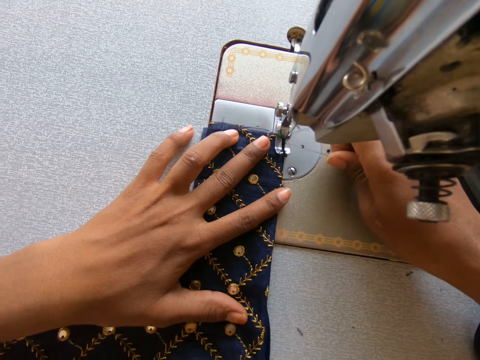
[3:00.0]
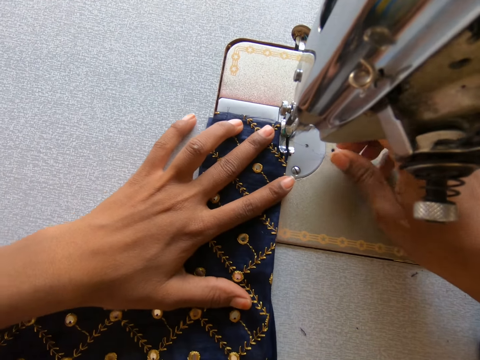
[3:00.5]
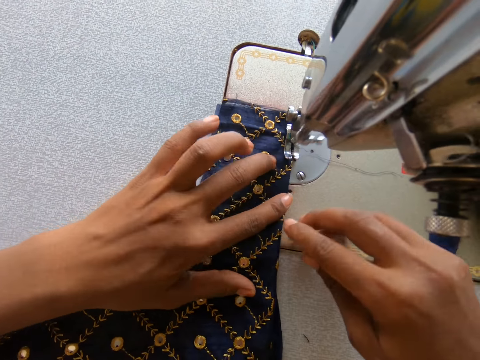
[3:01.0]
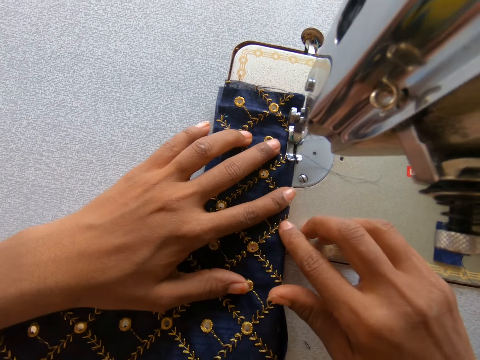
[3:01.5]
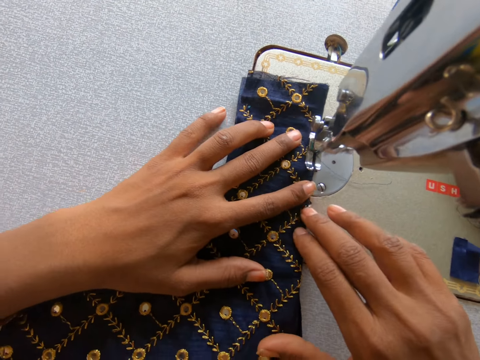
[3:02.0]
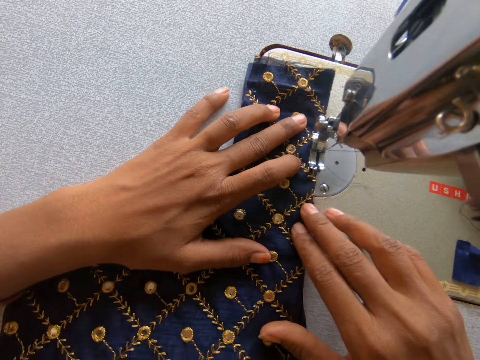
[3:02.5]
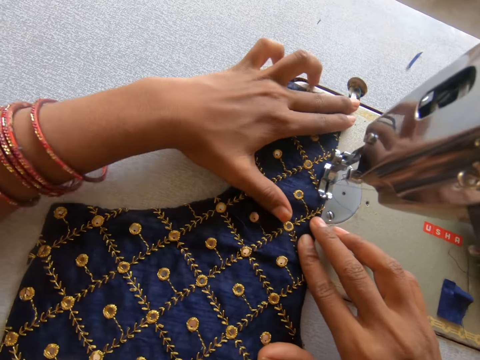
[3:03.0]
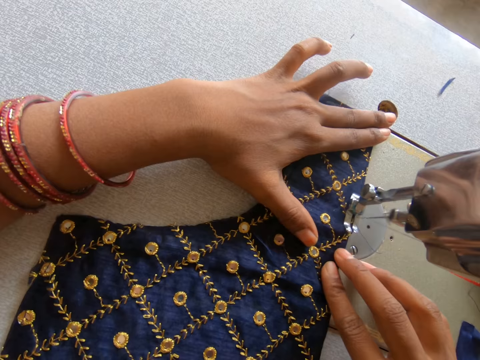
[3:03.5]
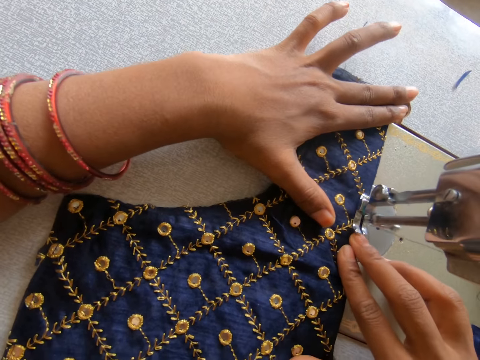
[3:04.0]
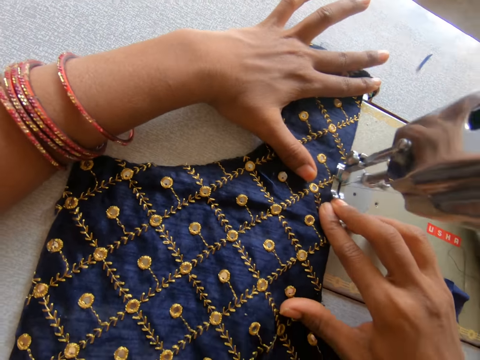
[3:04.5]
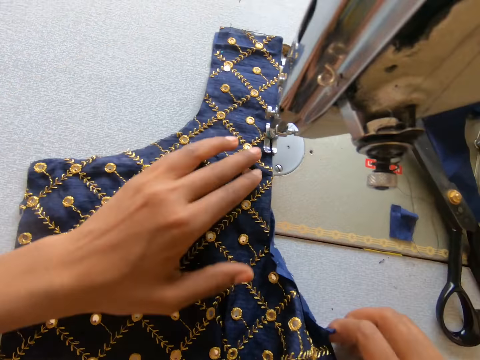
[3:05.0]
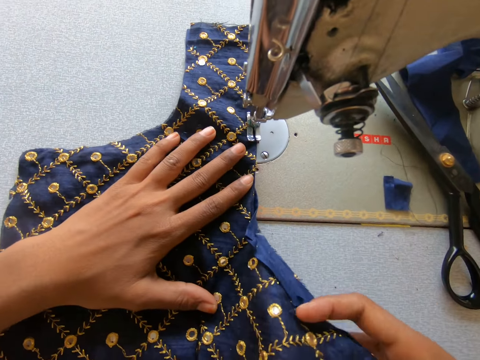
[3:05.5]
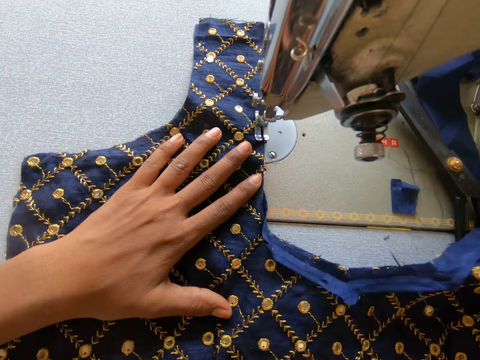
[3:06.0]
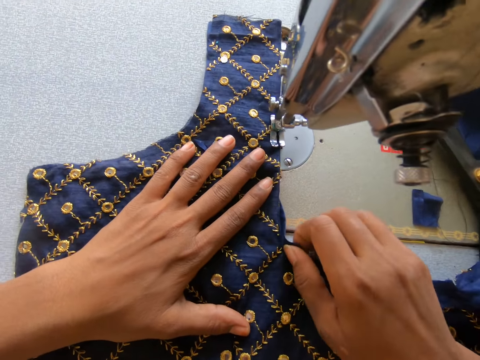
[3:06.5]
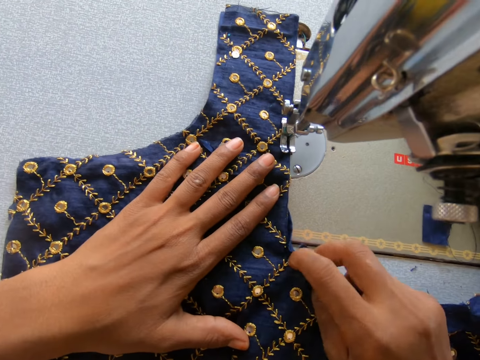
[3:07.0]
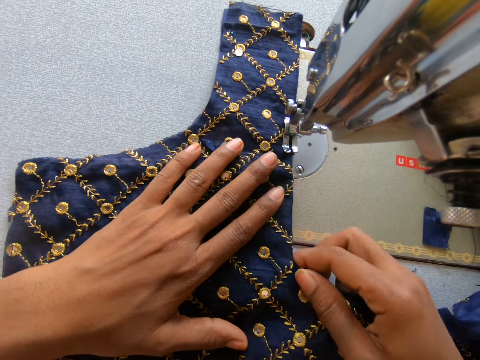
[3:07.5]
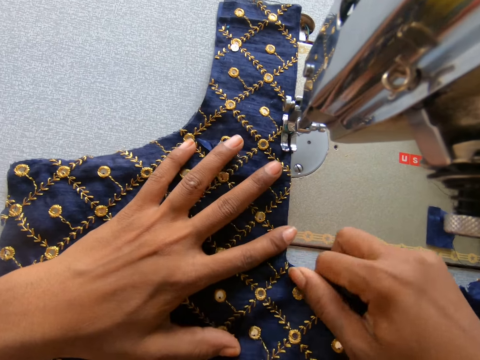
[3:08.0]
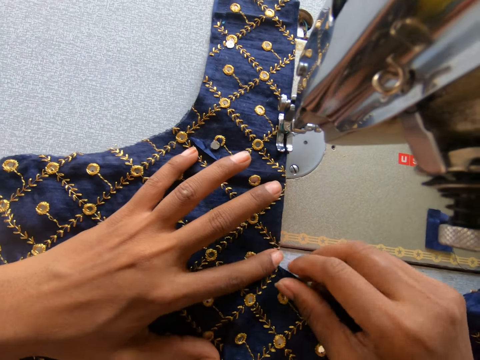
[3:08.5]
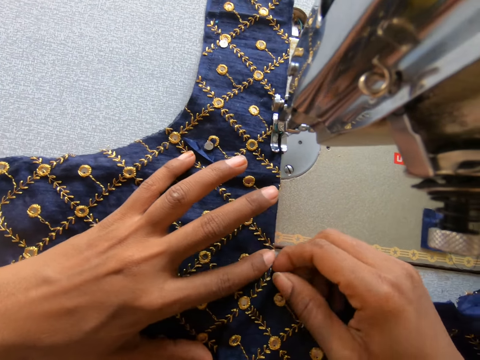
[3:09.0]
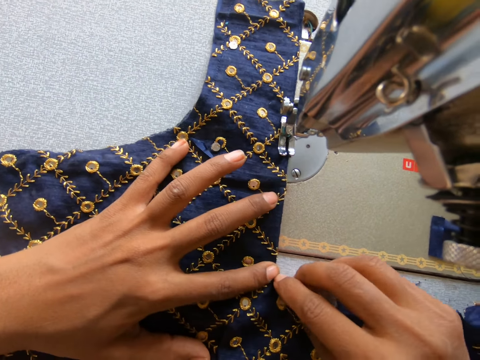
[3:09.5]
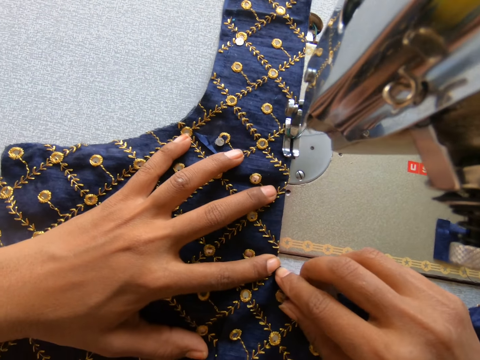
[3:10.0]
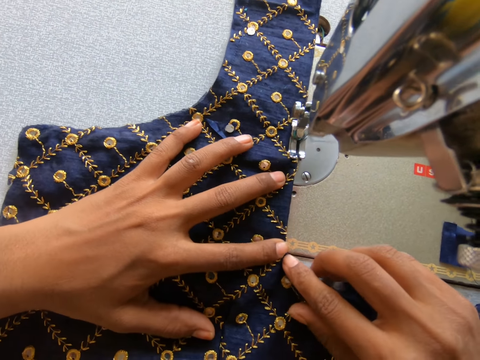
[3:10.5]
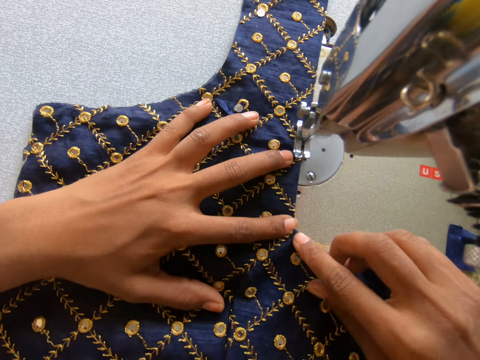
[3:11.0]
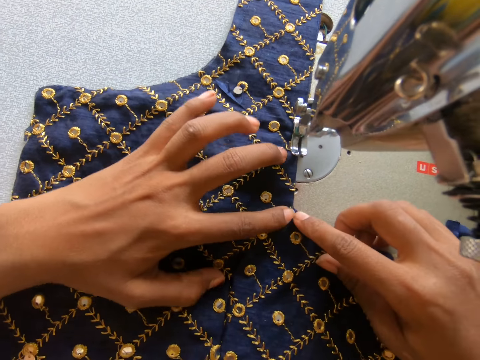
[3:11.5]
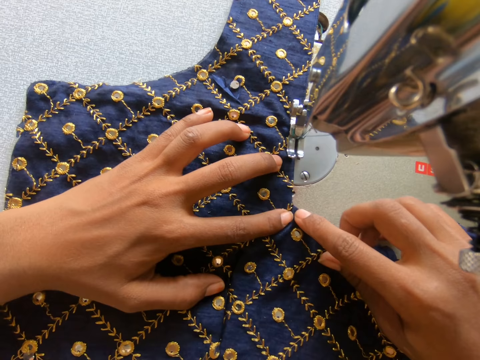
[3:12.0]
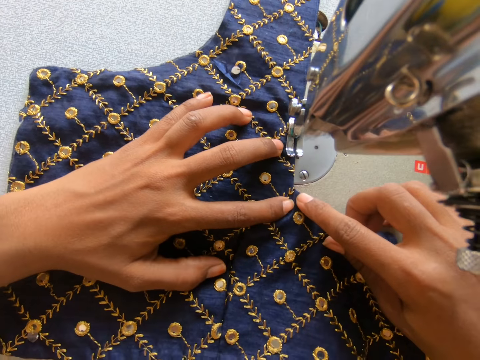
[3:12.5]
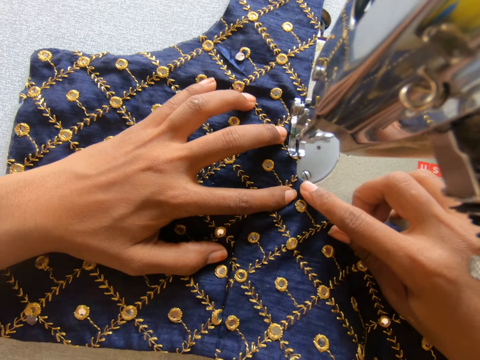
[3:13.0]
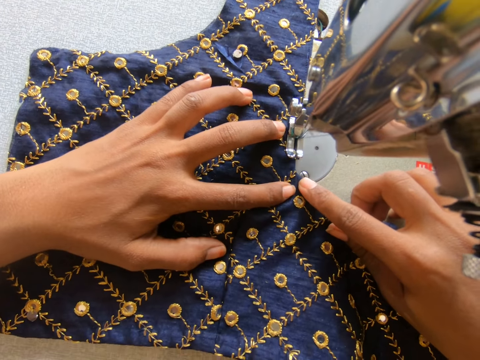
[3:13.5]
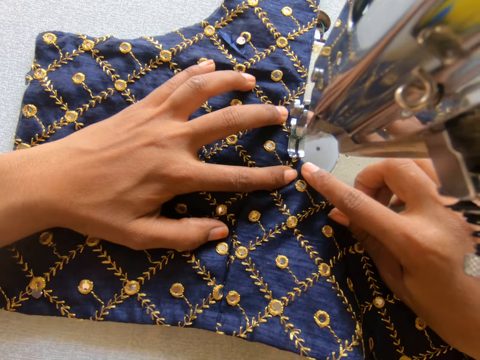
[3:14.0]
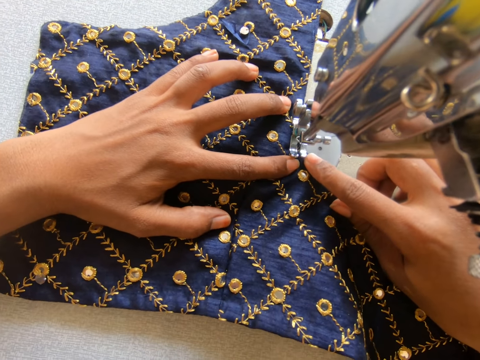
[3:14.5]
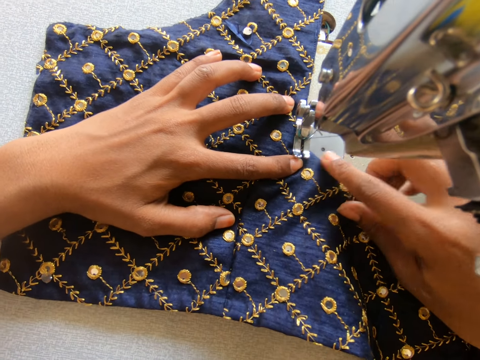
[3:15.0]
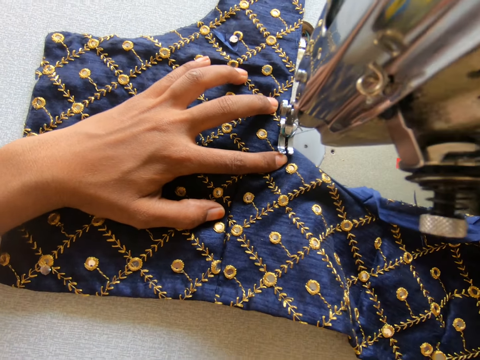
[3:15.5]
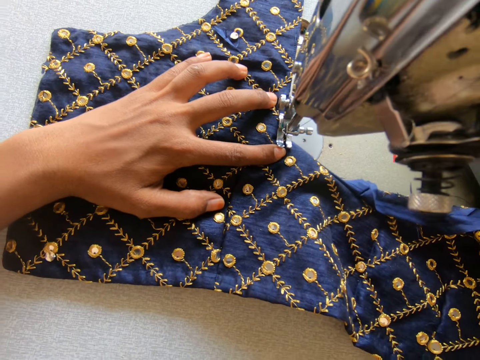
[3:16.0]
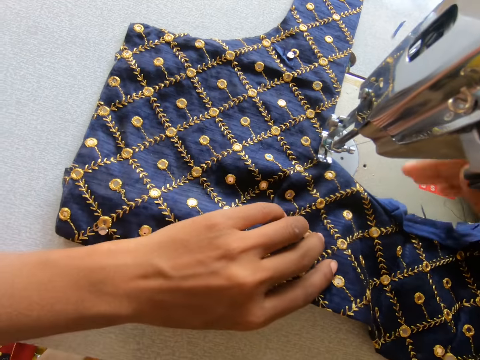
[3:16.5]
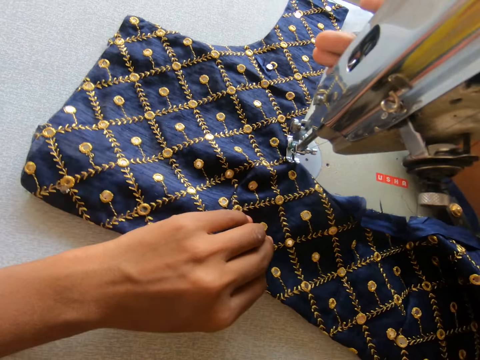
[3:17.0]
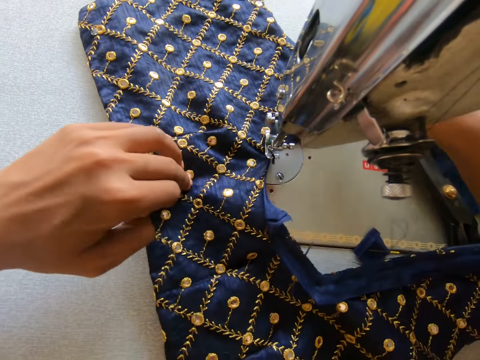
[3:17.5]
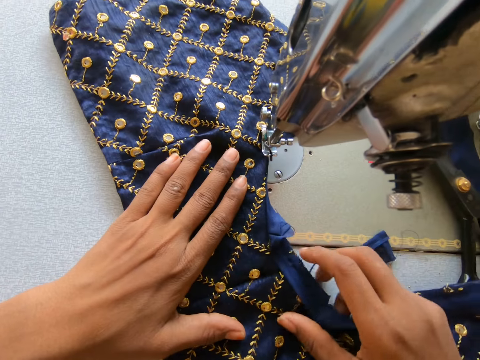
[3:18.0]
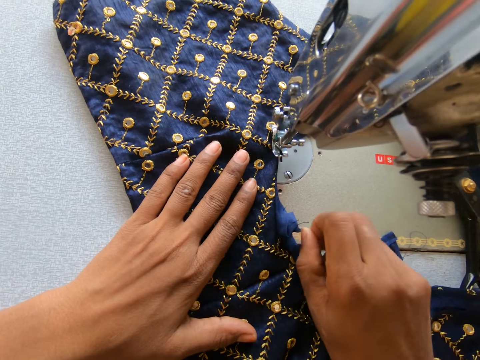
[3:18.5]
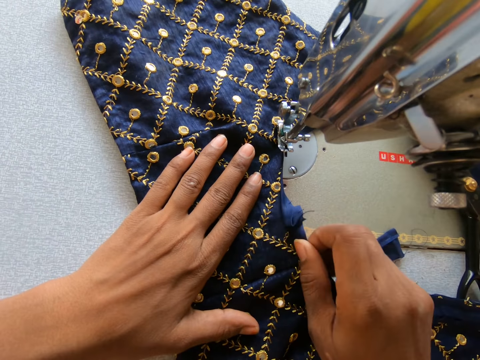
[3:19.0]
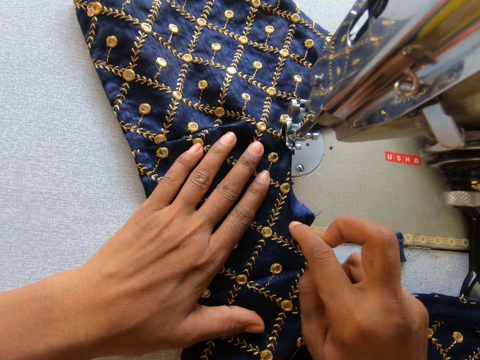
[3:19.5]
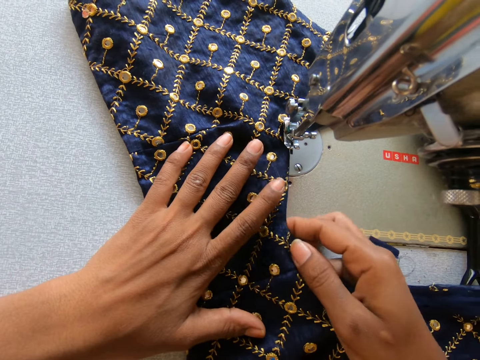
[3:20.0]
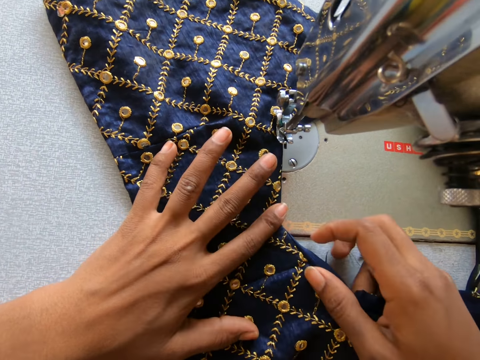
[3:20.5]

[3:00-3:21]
The camera wearer pulls the presser bar lifter downwards. They sew the cloth. They straighten the cloth. They sew the cloth. They pull the presser bar lifter downwards. They adjust a machine. They pull the presser bar lifter upwards, turn the cloth, hold the cloth, and fold the cloth.

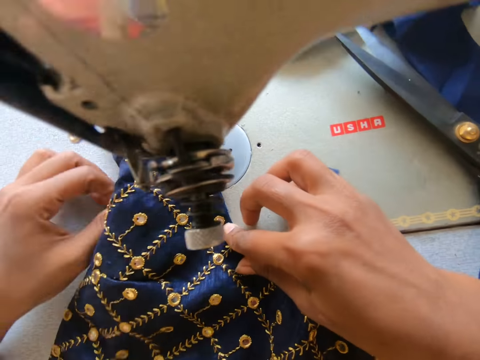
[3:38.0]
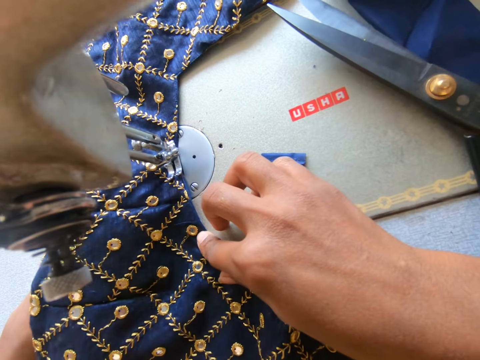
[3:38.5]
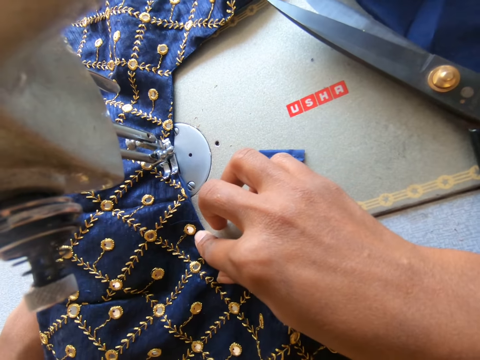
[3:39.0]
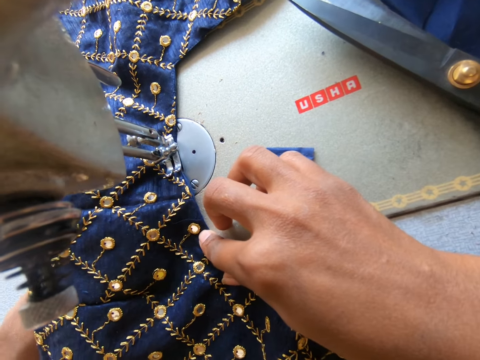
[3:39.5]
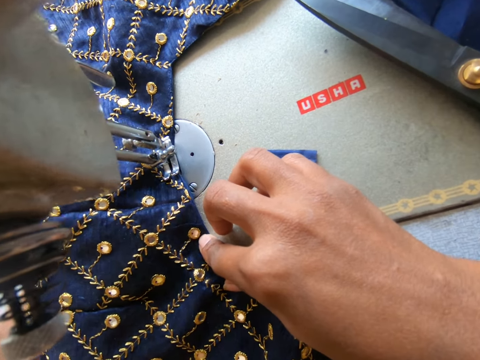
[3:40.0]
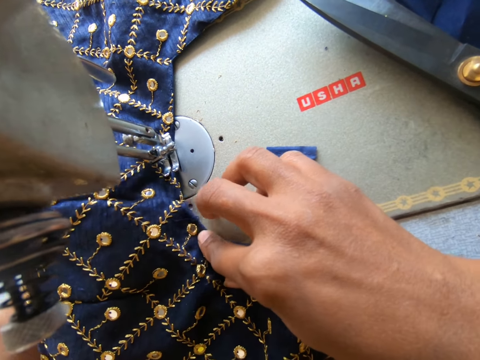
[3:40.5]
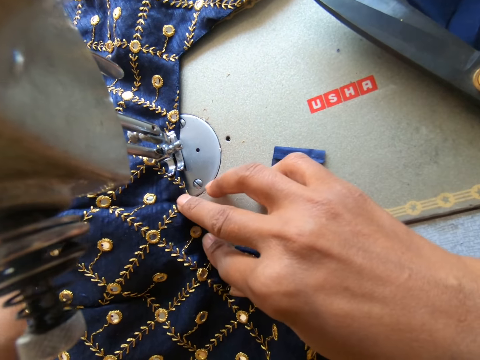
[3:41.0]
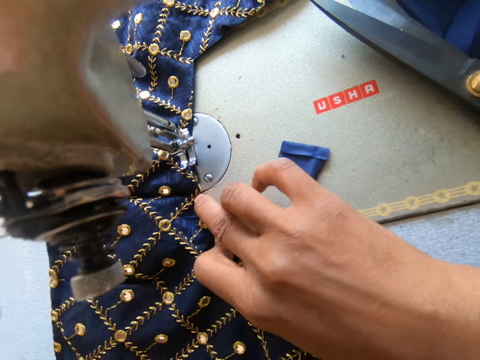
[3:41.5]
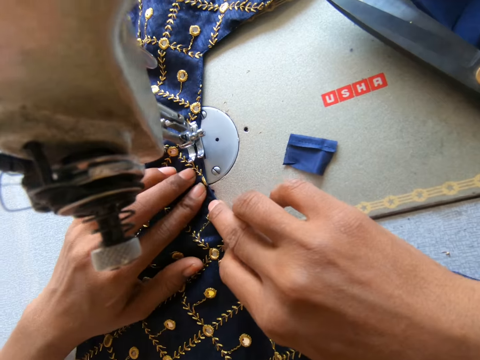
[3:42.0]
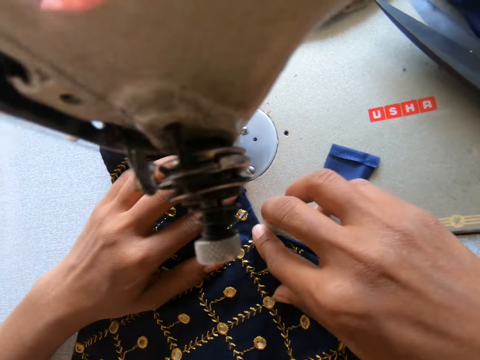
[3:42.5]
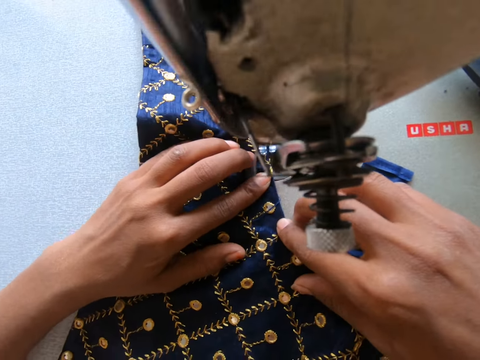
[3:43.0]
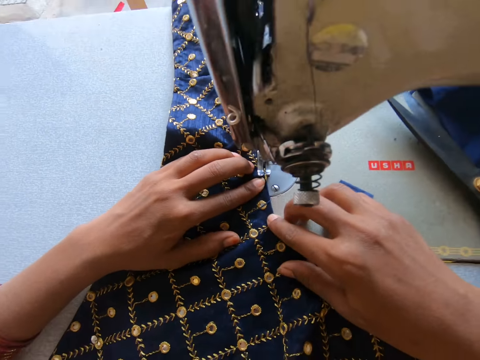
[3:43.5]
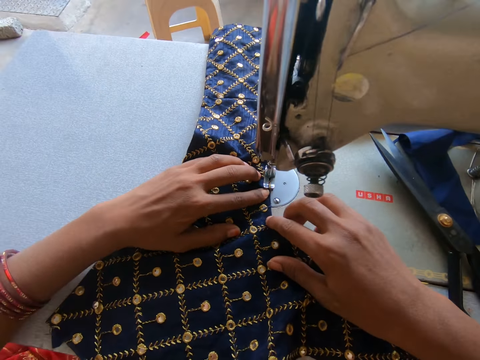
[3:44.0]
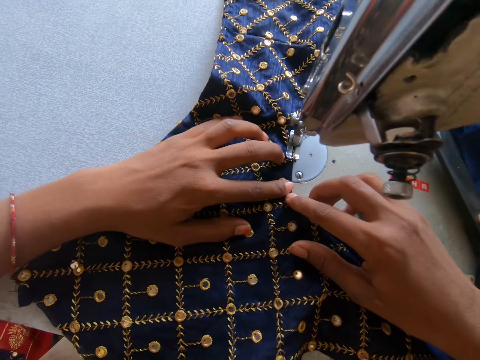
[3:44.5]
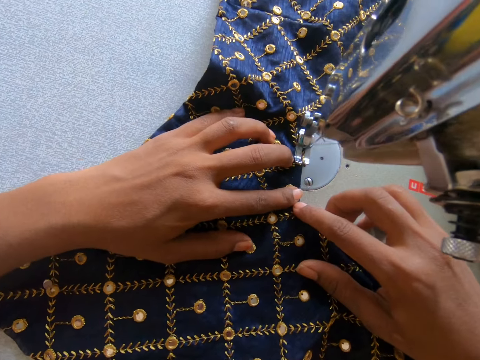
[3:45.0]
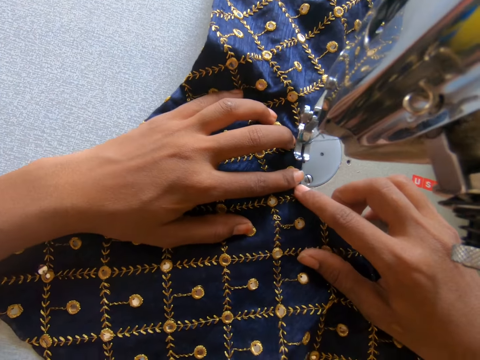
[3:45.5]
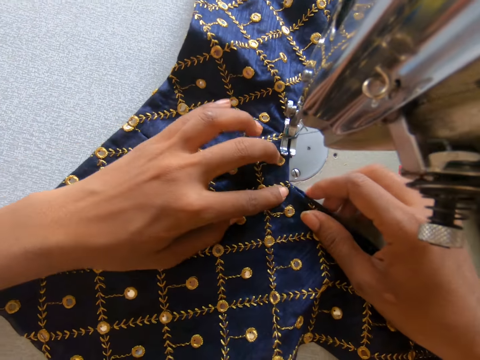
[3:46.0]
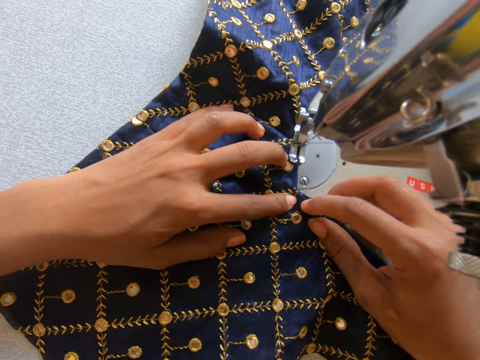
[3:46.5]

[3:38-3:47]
The camera wearer folds the cloth. They sew the cloth.
